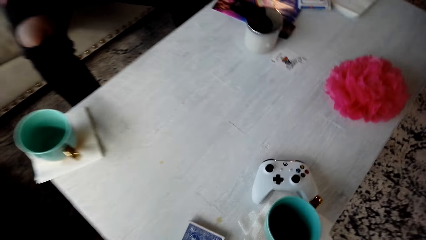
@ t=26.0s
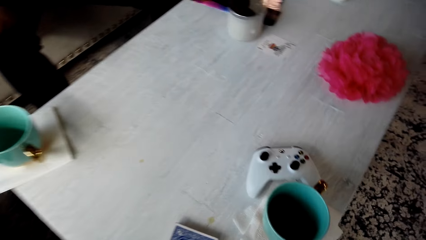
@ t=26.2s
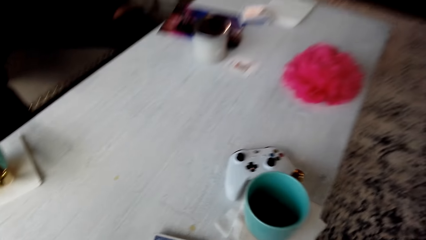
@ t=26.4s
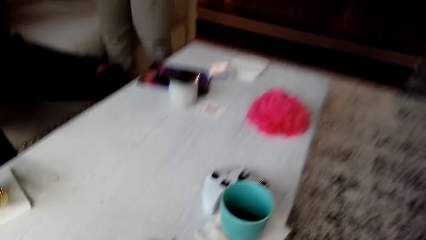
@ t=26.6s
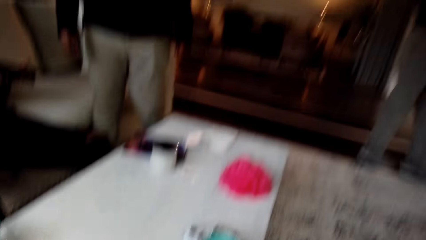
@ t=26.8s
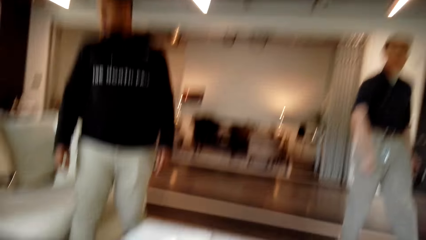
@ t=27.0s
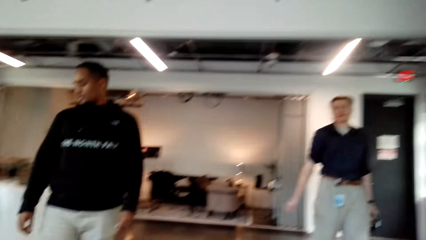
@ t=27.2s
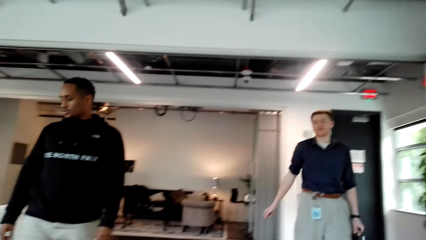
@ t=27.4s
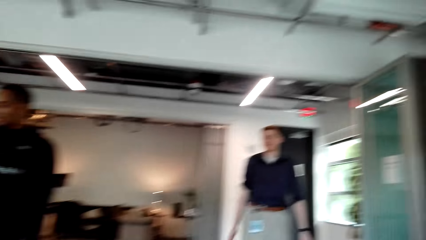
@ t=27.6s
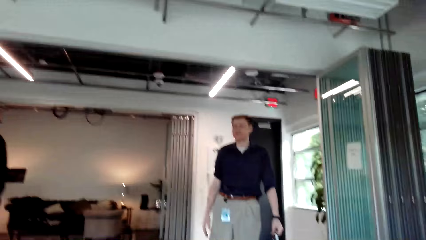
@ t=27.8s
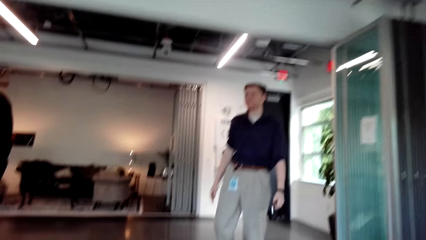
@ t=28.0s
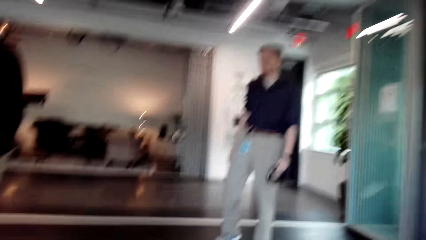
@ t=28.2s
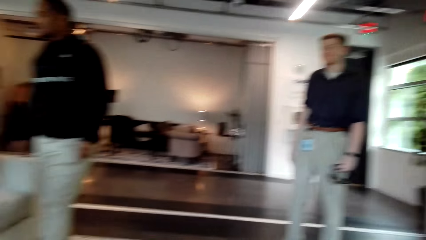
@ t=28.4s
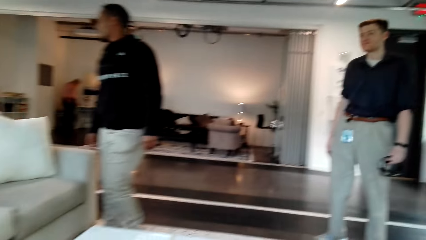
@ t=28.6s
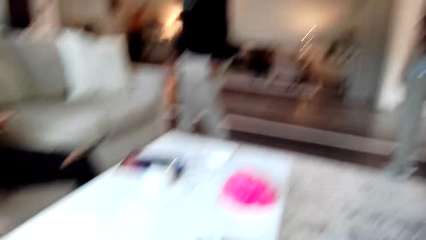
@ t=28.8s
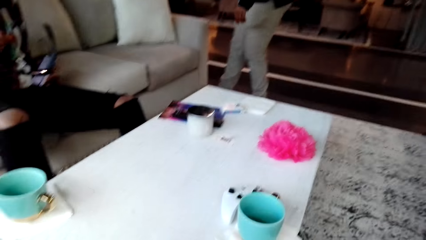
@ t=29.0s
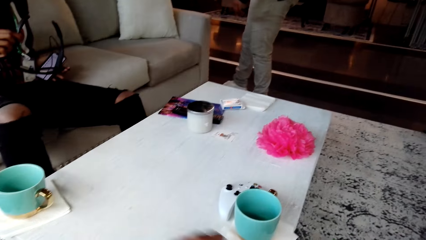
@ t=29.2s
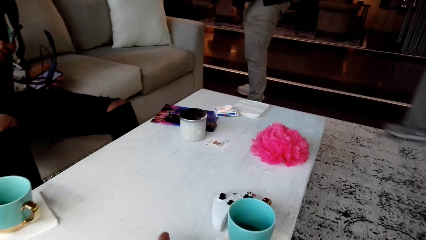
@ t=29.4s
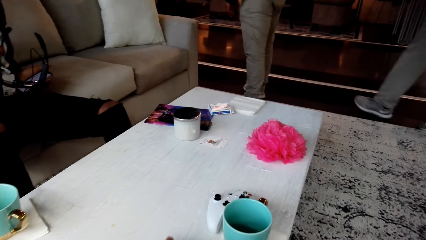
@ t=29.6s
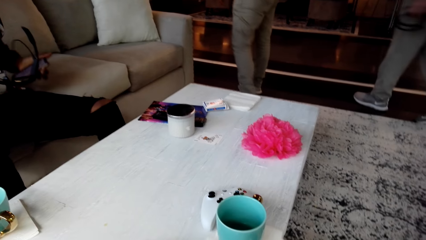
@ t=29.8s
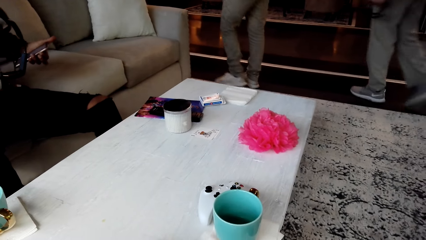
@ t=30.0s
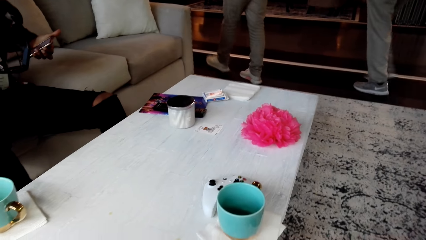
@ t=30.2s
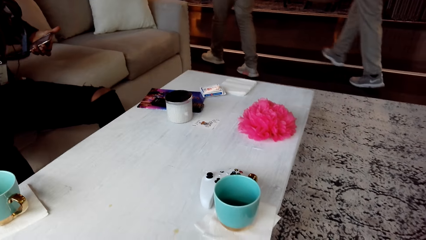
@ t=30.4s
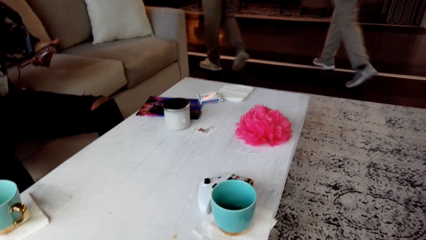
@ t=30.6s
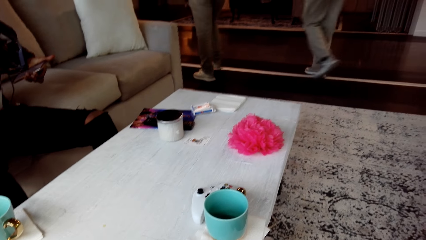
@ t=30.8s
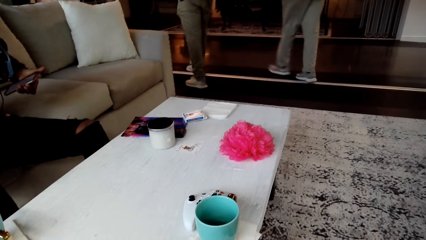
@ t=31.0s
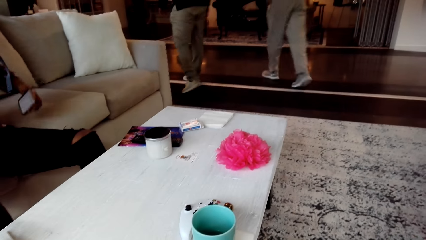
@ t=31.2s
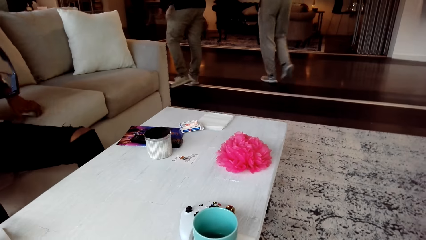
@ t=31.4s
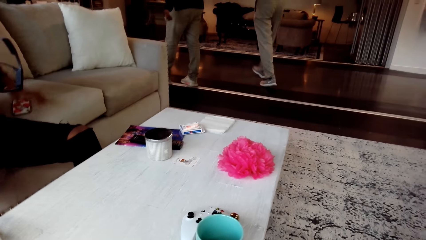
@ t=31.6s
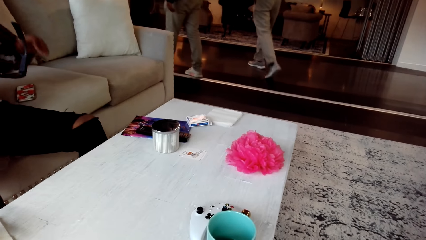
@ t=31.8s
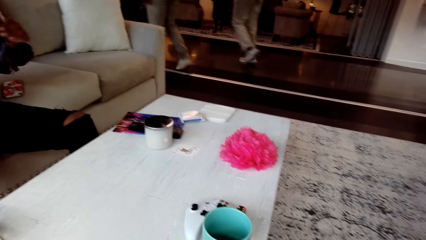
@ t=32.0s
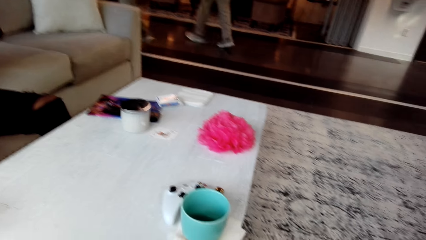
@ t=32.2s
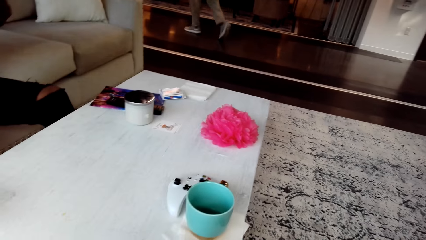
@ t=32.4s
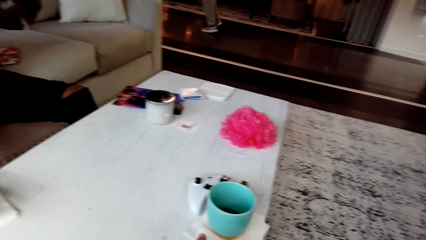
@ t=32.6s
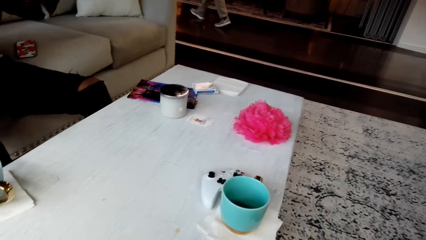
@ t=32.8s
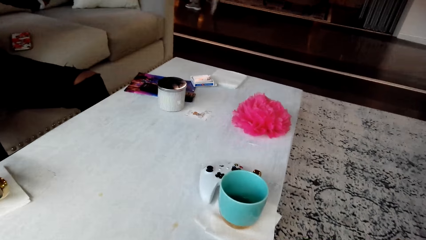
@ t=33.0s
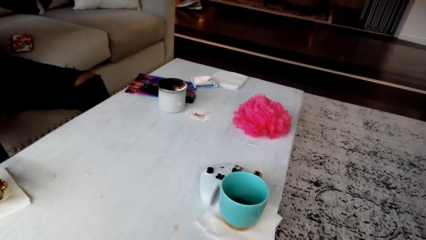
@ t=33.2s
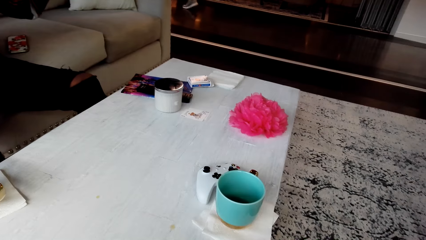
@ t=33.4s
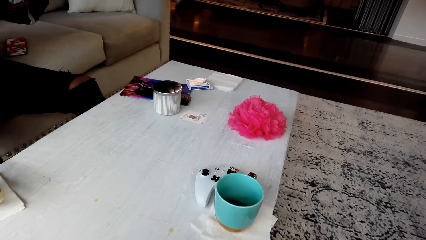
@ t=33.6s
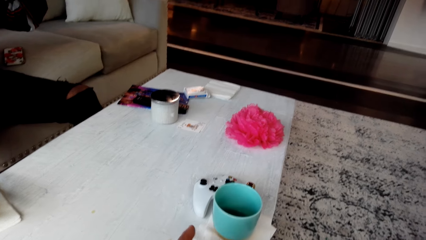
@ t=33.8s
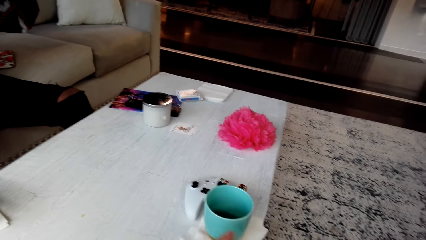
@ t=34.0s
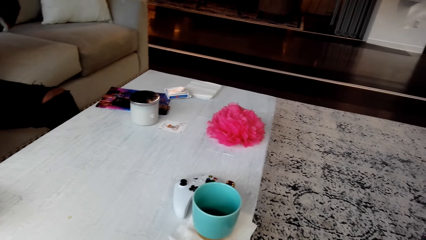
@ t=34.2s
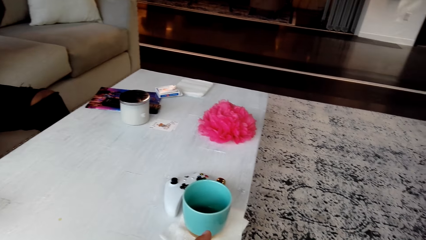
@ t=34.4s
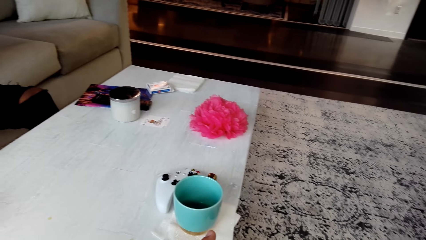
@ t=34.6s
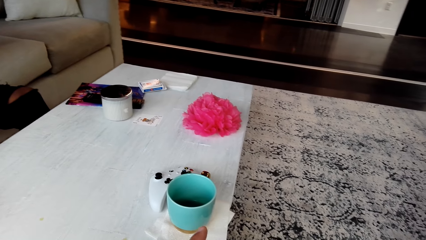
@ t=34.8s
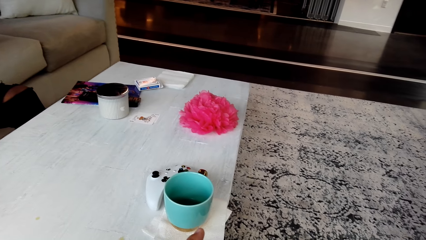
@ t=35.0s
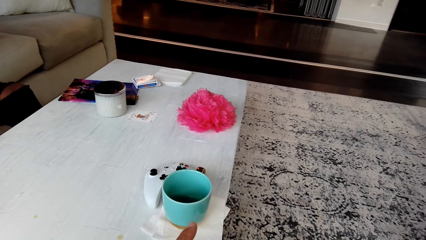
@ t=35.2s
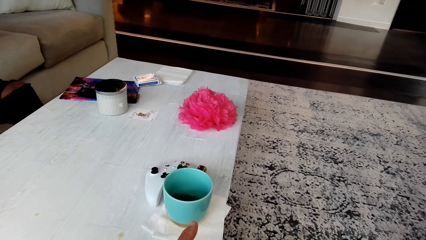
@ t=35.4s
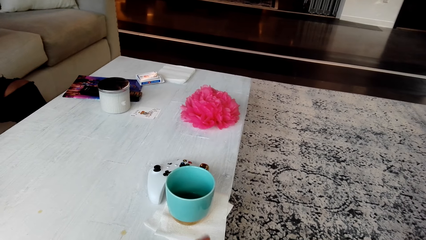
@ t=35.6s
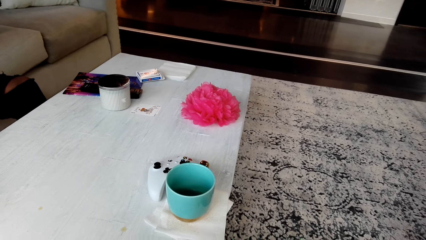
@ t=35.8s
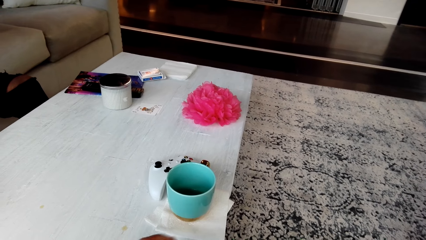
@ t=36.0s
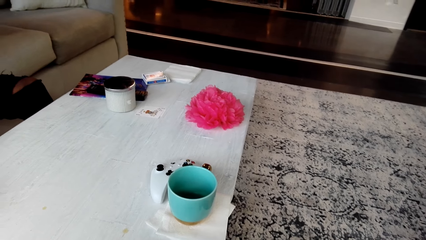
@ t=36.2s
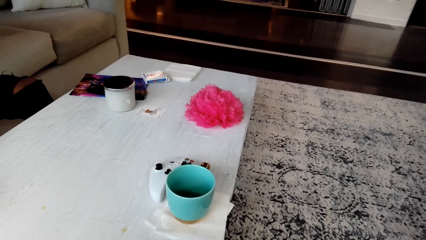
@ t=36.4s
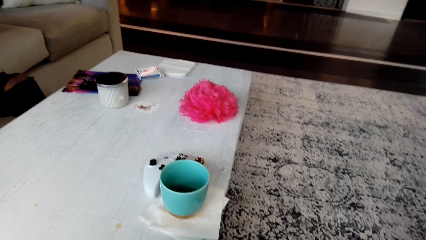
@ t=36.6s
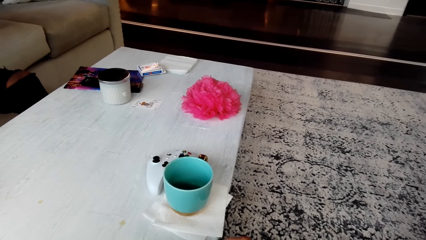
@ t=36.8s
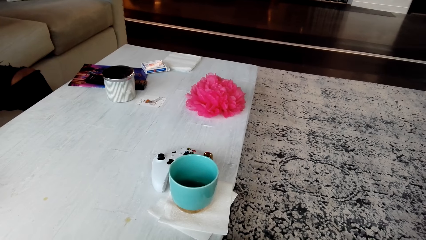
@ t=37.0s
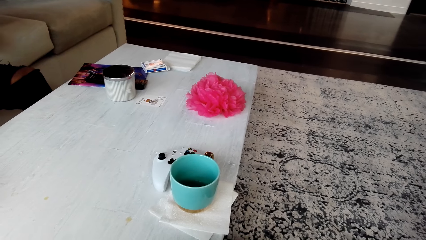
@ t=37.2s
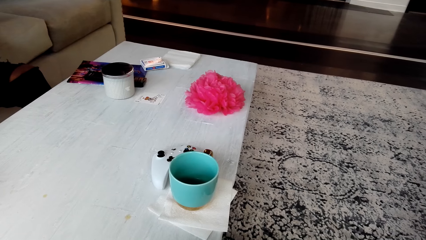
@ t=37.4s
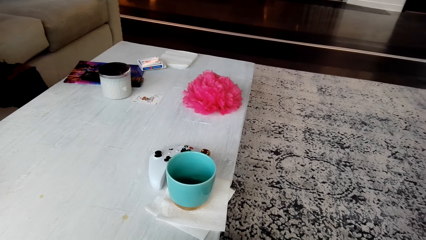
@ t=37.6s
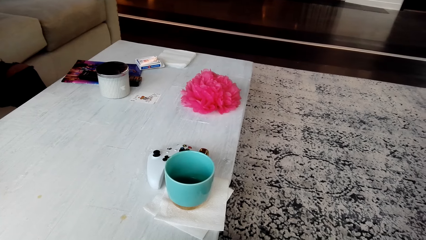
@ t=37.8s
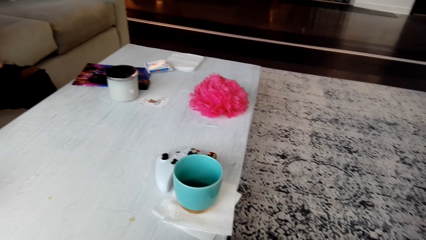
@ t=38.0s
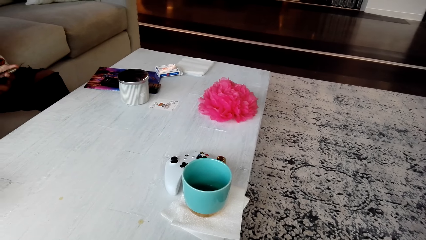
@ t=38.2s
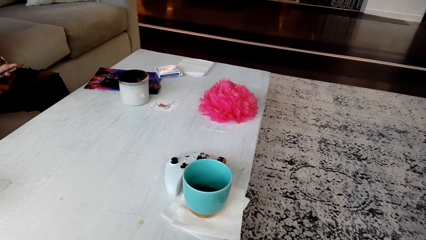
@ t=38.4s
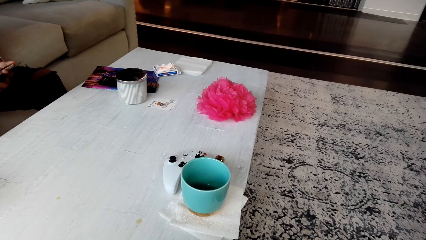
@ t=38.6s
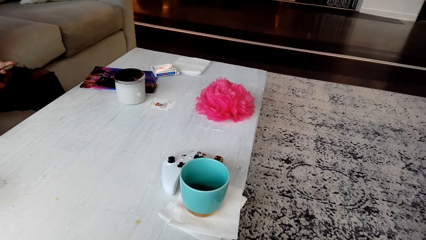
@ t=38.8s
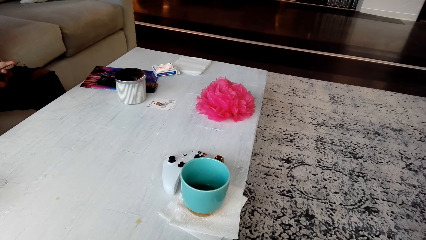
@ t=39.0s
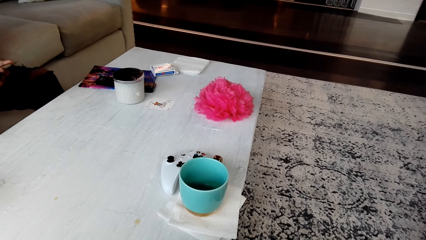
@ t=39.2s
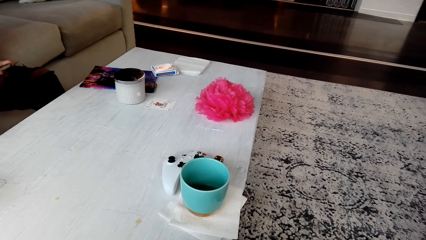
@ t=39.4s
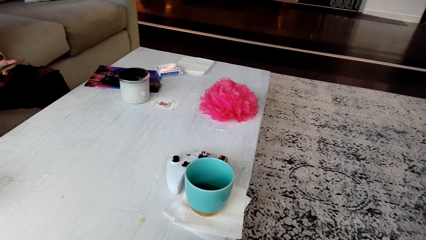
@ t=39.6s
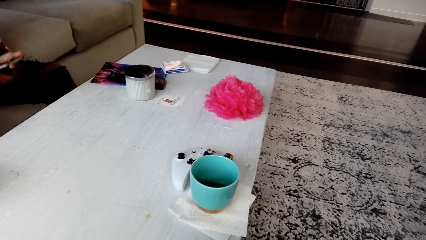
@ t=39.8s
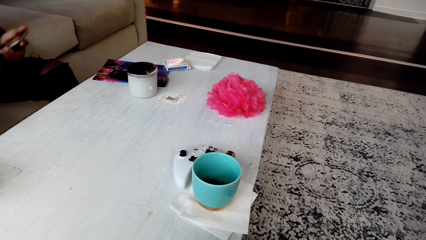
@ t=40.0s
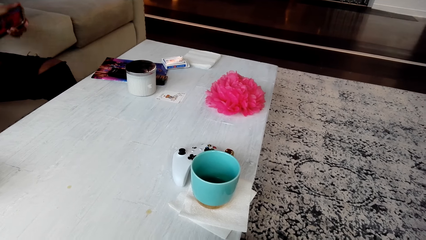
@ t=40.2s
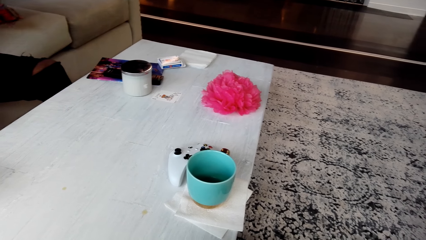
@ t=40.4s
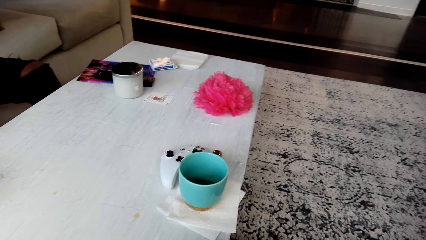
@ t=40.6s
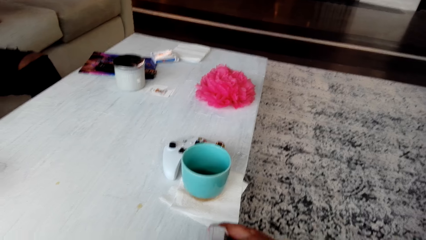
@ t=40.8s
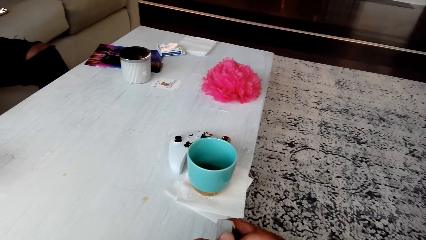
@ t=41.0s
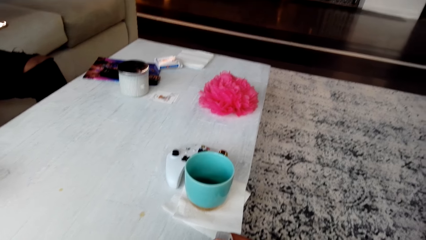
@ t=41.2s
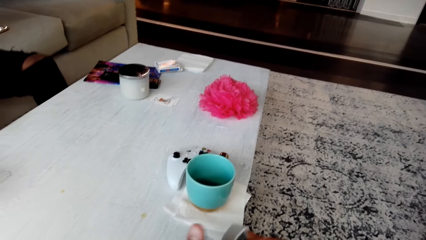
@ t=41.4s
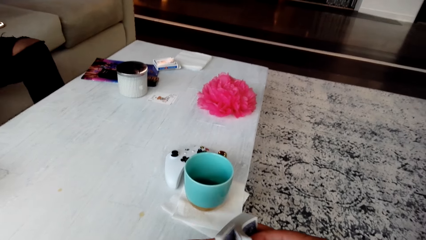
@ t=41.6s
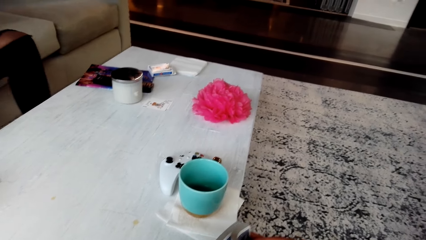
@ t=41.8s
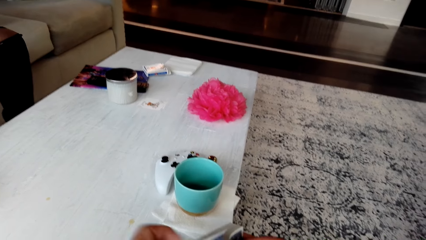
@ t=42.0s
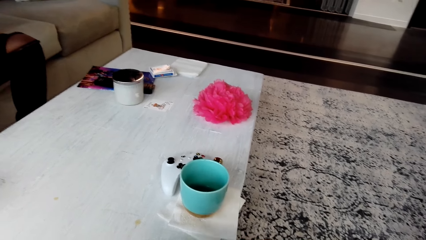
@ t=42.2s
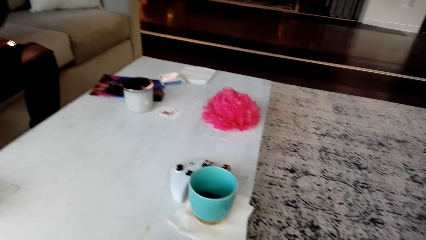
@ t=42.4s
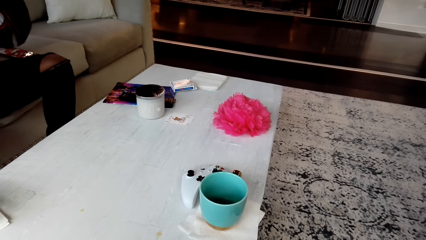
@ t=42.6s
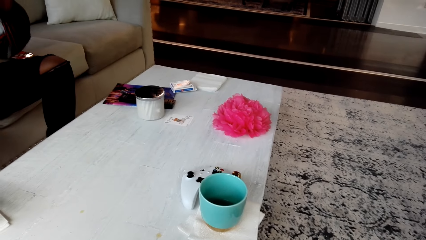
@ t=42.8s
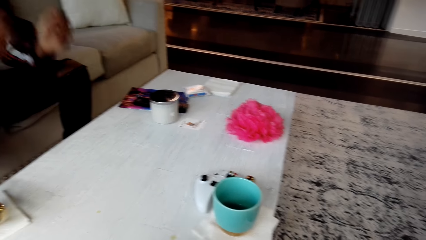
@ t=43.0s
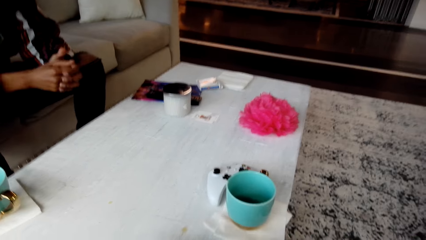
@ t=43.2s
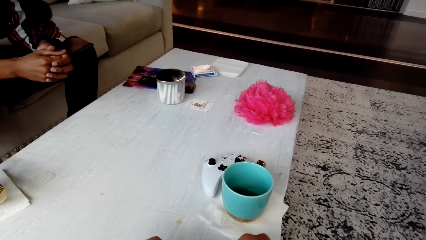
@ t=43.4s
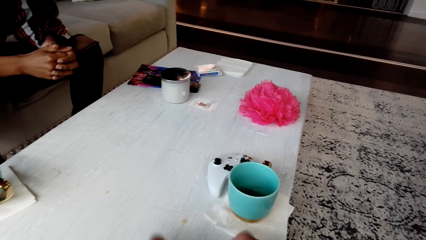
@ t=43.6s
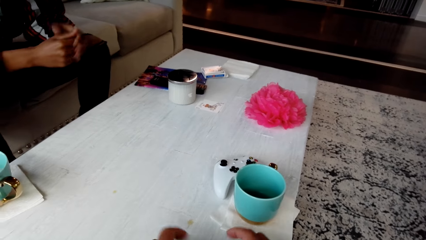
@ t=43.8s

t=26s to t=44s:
A man hands spectacles to another man. The camera wearer sits on a chair and looks around the room. The first man walks away. The camera wearer points at the cup. Another man walks away. The second man wears the spectacles. The camera wearer looks around the room. The second man places a phone on the chair. The camera wearer looks around the table.
